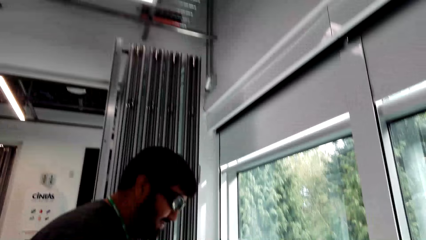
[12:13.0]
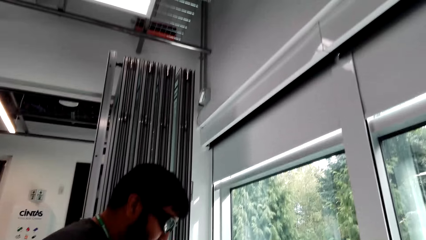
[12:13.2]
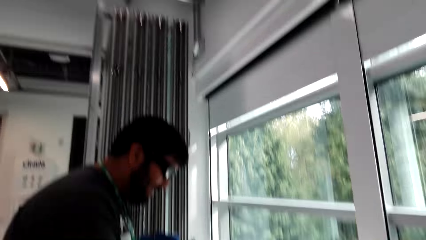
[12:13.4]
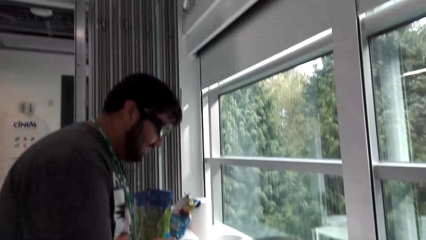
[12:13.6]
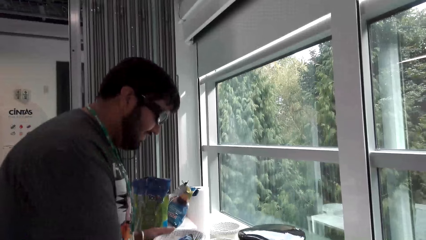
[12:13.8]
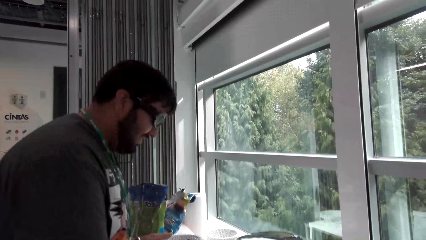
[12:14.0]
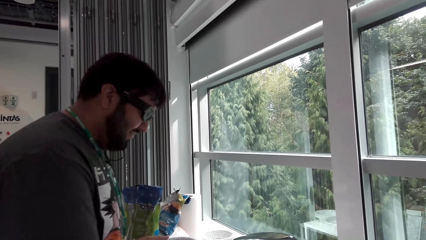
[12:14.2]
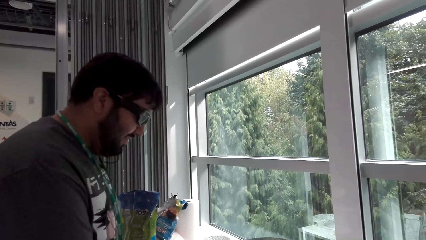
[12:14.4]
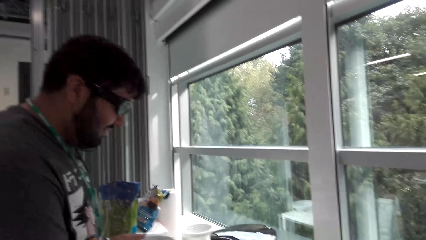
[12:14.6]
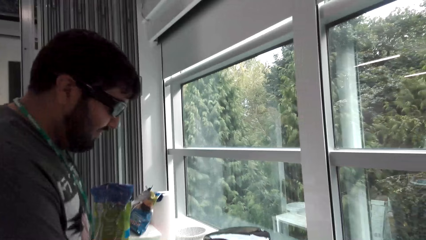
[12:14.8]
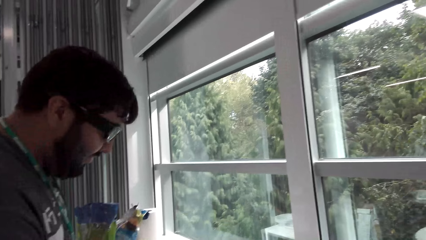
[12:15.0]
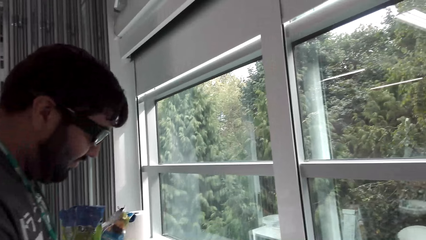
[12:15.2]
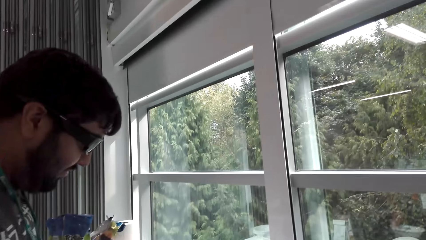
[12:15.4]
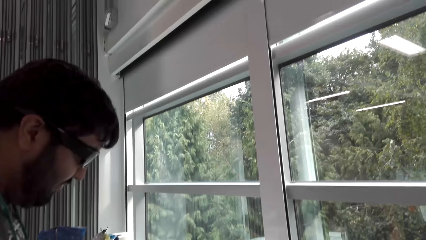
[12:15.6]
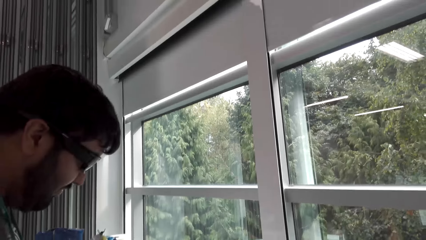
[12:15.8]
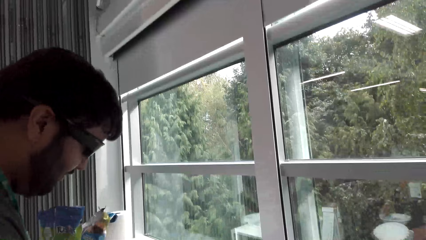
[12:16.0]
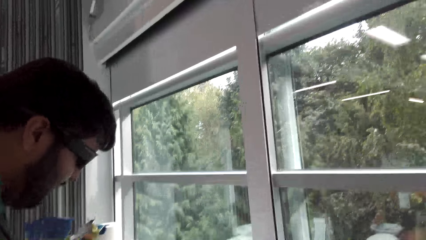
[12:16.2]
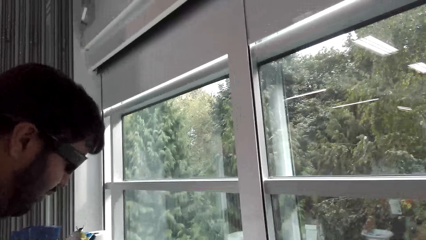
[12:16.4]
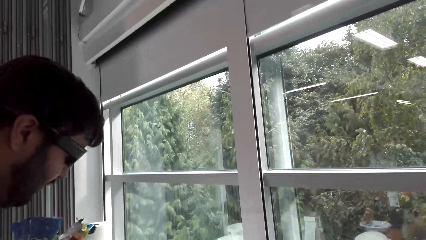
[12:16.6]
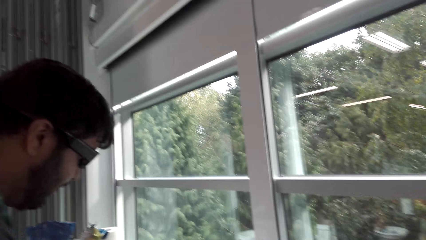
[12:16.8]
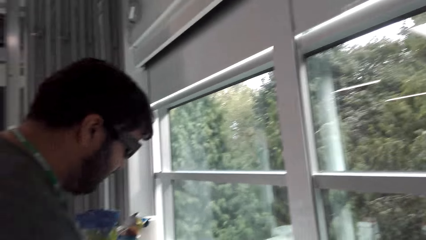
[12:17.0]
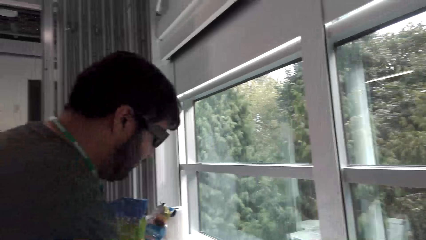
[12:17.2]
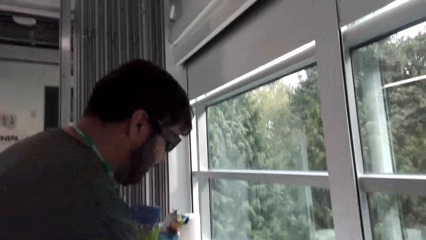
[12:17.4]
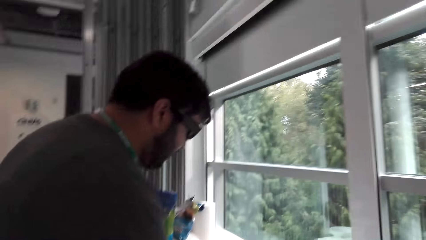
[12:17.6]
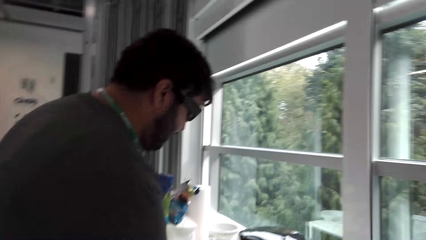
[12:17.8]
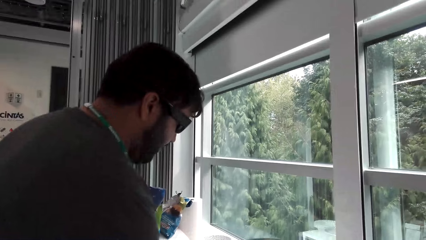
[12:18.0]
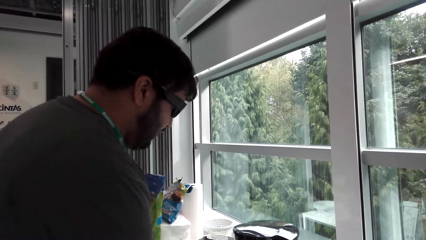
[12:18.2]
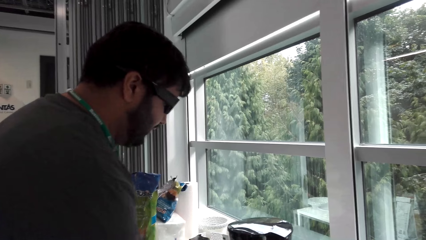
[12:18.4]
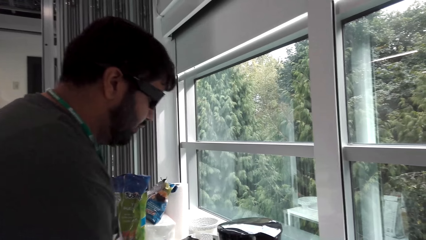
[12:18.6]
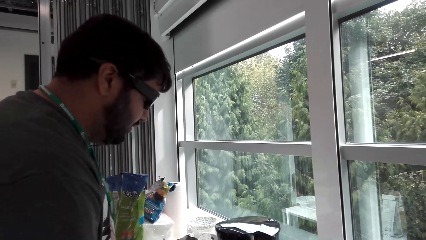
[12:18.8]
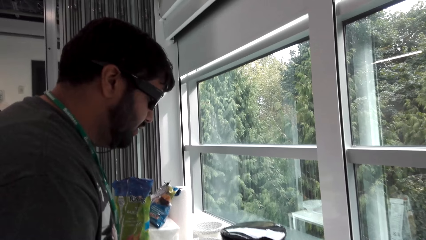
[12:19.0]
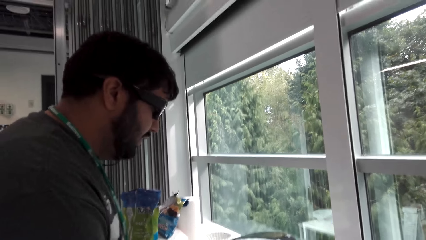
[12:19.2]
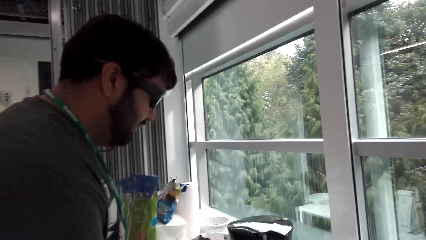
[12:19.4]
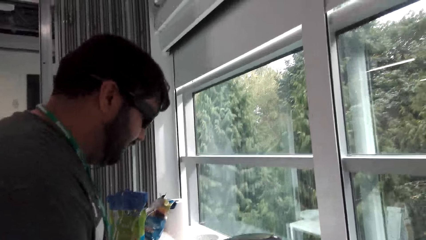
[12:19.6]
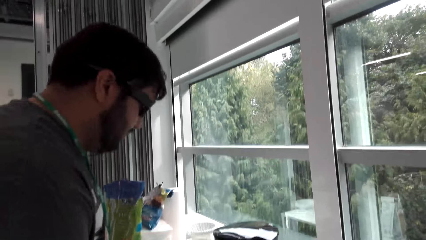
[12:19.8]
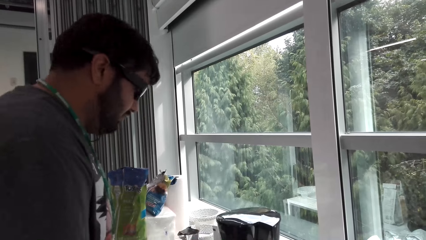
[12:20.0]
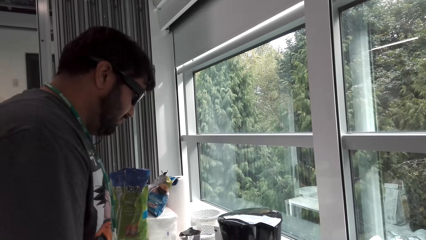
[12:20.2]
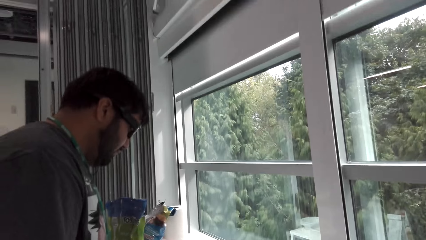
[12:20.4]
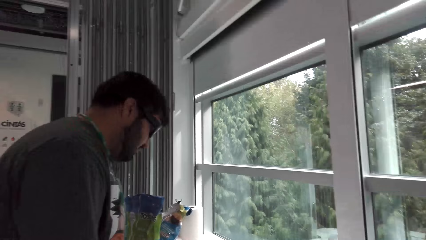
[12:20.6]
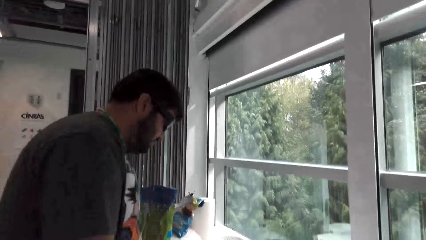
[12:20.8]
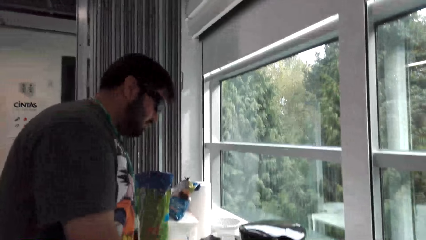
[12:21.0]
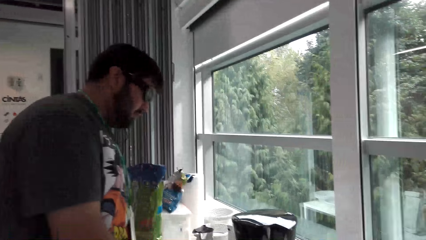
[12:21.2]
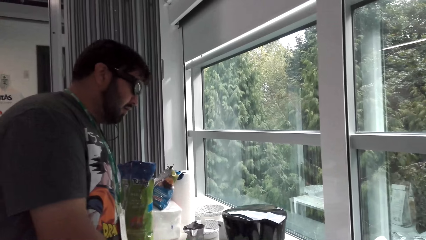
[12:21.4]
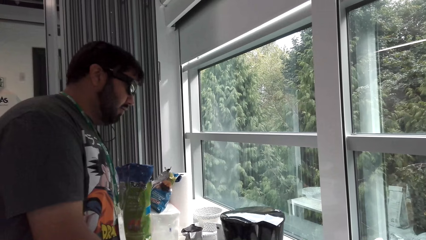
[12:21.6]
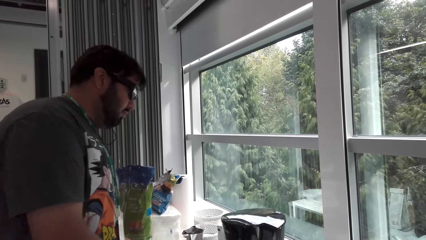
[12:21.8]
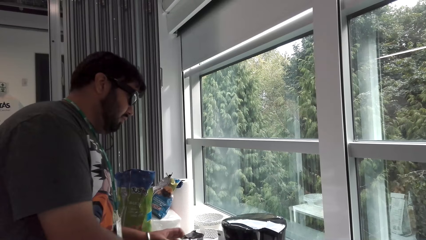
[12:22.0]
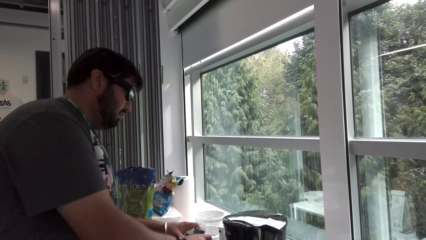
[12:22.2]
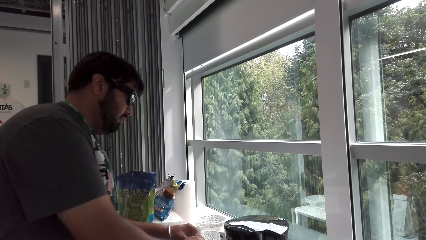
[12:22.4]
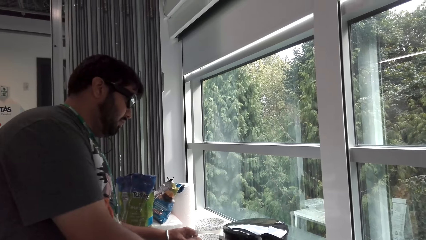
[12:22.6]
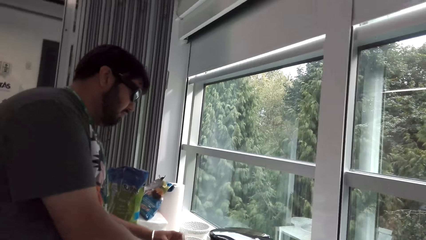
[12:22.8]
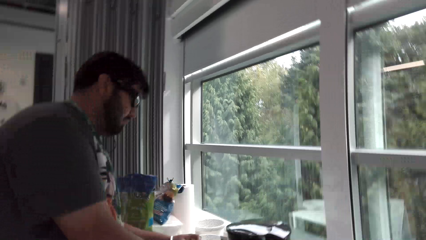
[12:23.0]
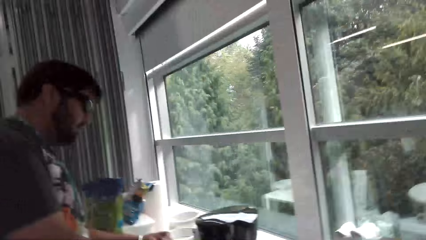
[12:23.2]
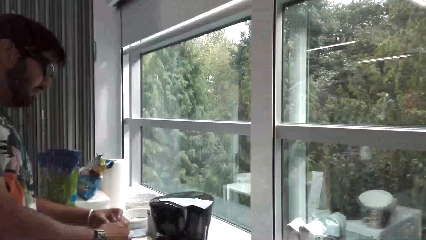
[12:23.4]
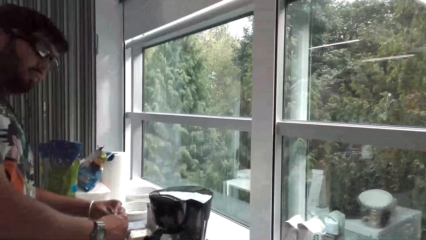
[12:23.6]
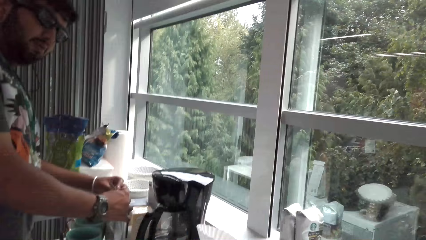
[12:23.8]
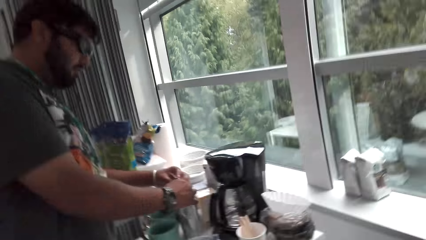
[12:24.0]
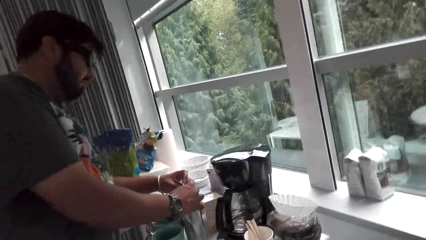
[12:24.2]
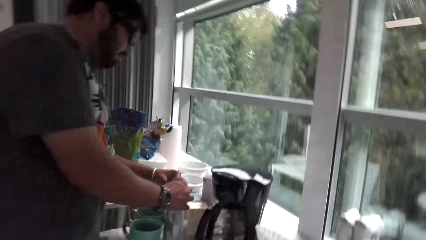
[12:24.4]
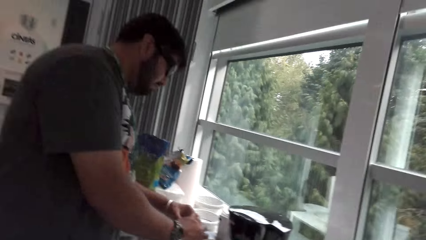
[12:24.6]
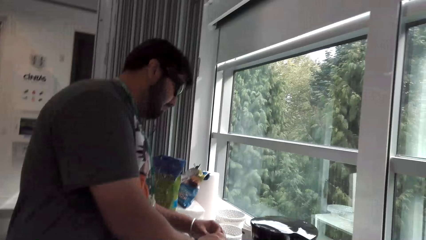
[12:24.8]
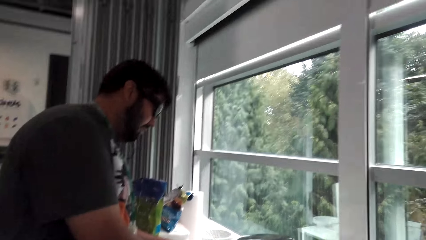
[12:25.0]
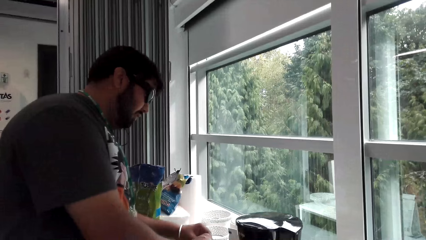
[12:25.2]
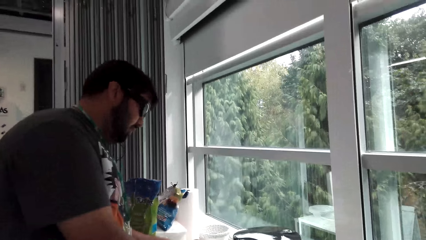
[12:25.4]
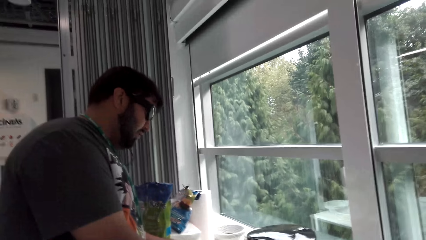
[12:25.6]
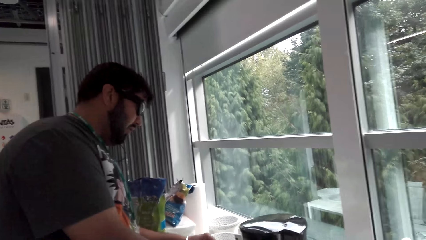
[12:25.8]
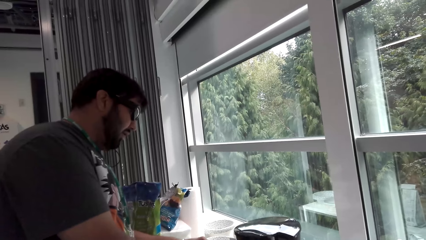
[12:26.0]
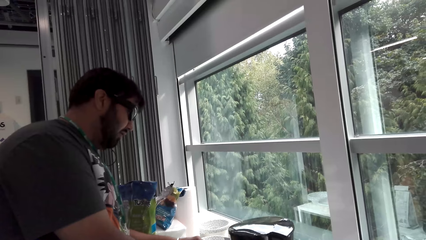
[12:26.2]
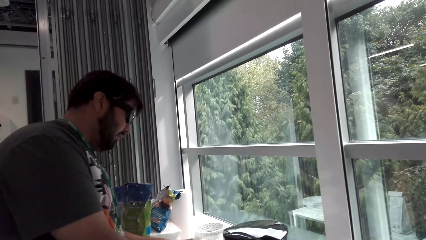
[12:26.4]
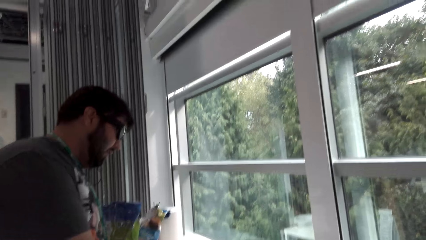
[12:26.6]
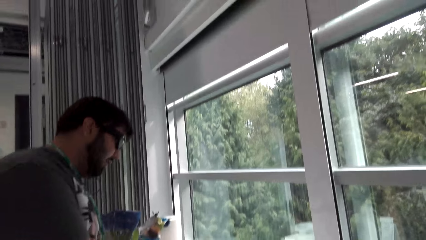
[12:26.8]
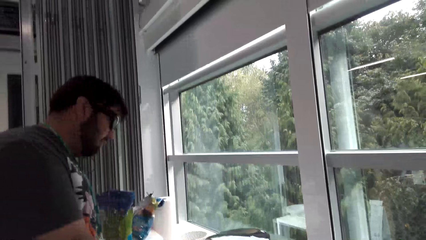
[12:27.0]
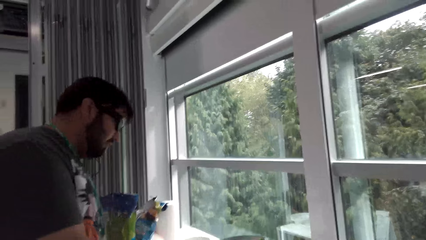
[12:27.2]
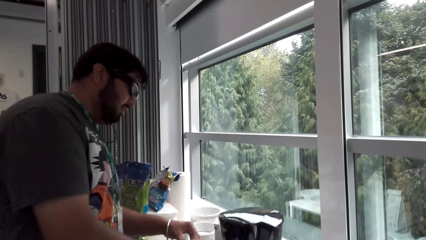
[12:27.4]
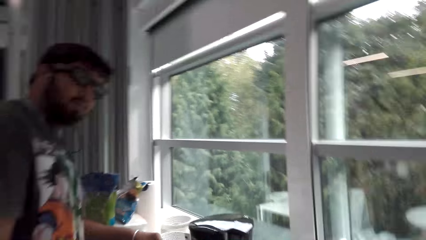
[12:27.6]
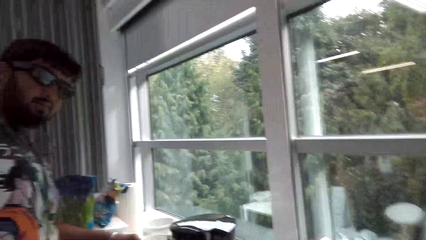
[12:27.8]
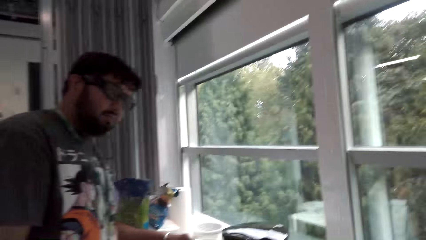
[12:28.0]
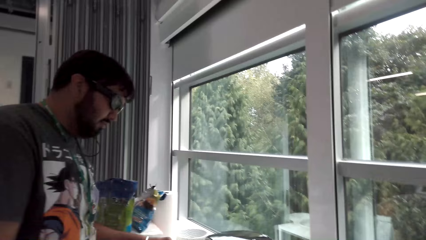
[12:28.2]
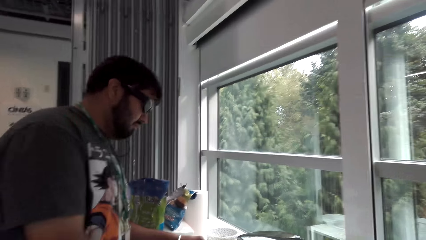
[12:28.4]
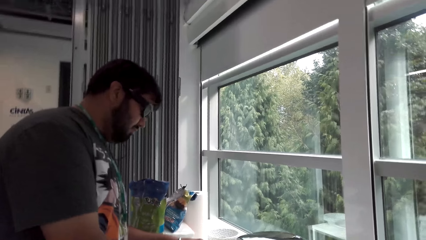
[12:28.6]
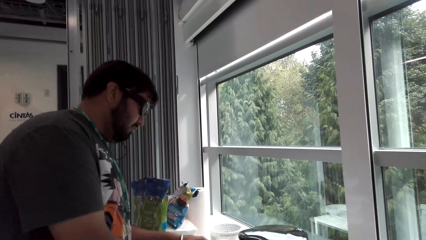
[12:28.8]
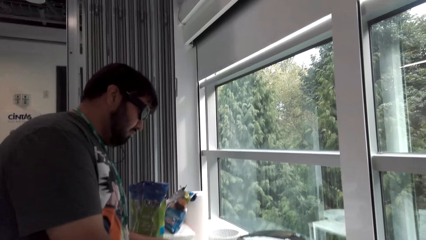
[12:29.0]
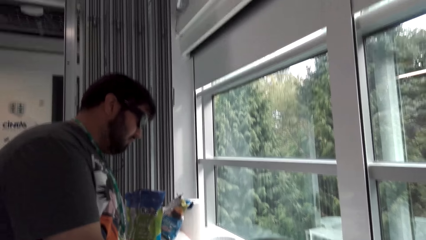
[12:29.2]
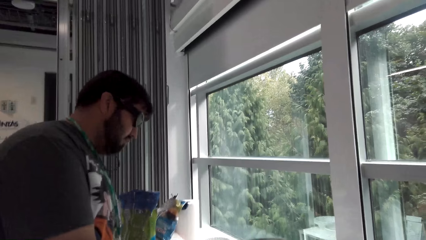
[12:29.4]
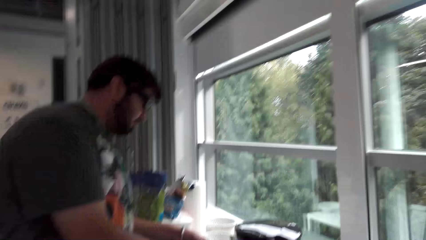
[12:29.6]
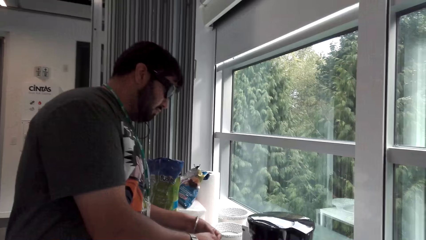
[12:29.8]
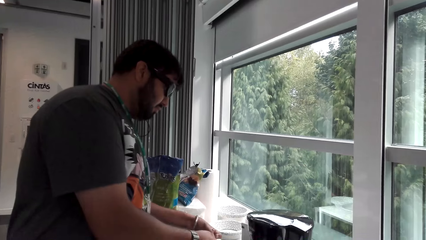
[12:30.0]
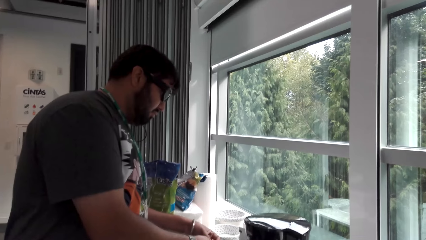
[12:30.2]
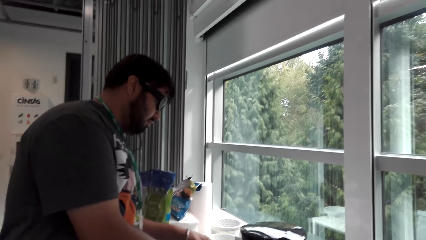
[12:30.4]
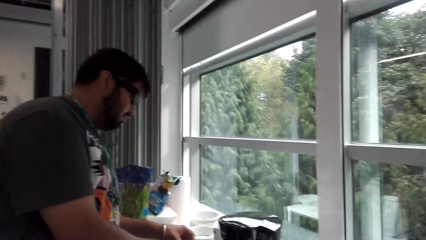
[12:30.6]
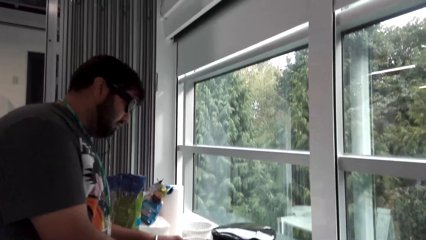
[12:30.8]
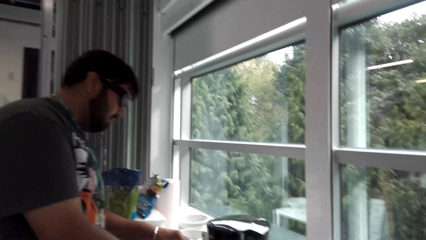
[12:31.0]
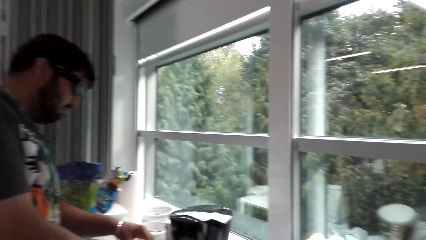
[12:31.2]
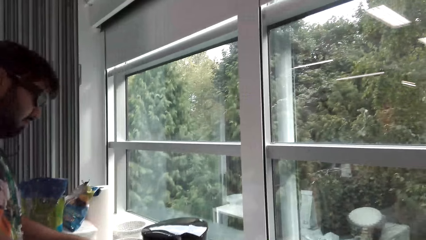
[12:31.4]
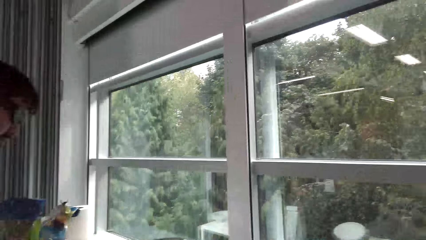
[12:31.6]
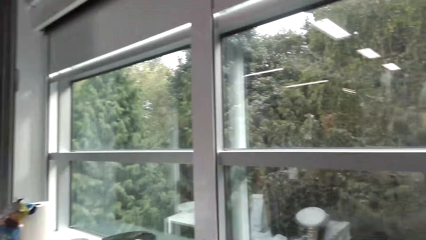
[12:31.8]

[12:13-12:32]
A man talks to the camera wearer. The camera wearer talks to the man repeatedly. The man talks to the camera wearer. The man talks to the camera wearer again. The camera wearer talks to the man. The man touches an object and holds the object with both hands. The camera wearer talks to the man. The man talks to the camera wearer.
